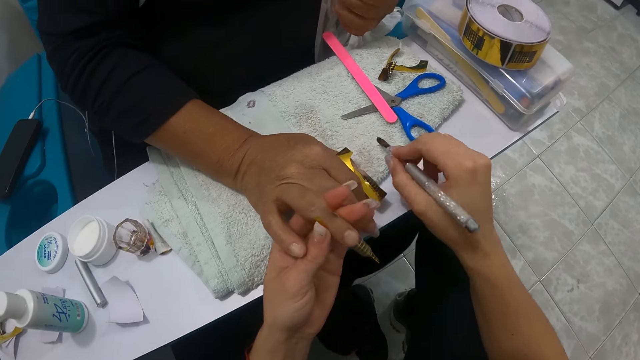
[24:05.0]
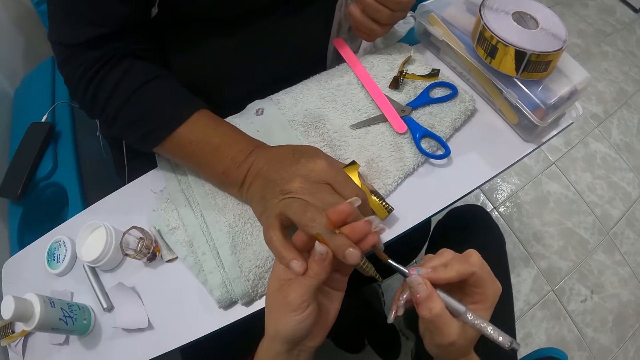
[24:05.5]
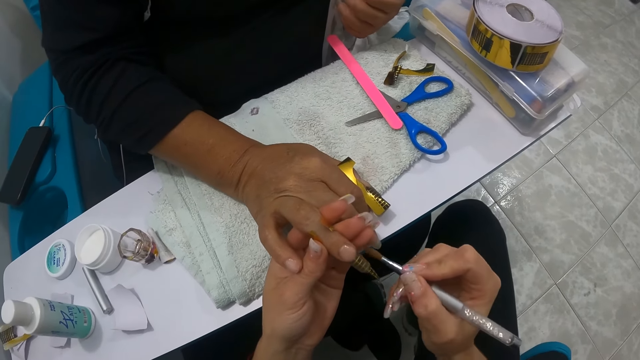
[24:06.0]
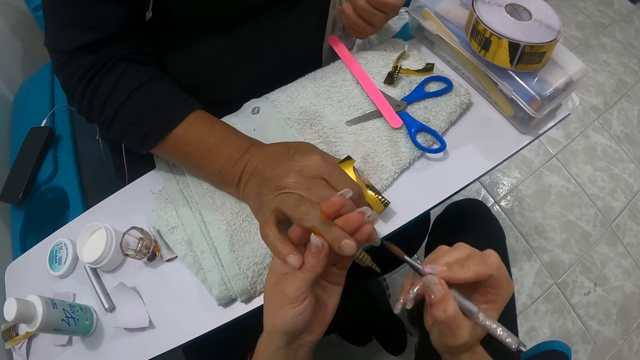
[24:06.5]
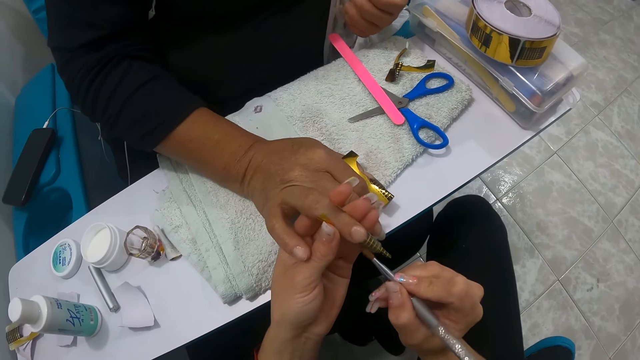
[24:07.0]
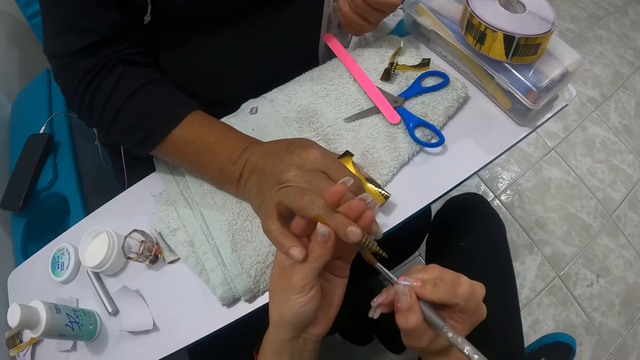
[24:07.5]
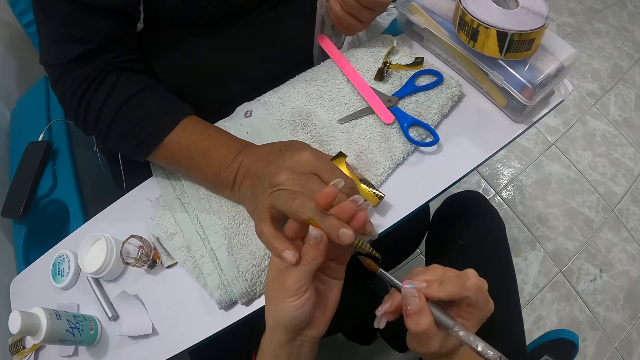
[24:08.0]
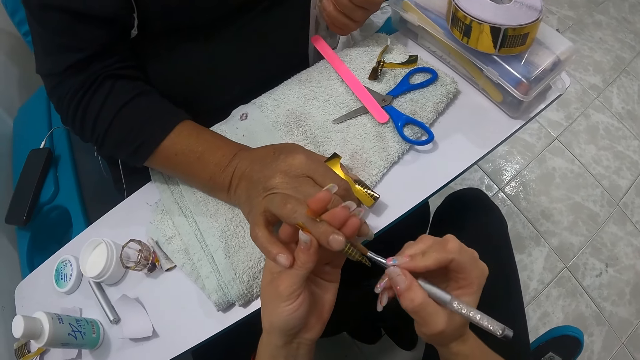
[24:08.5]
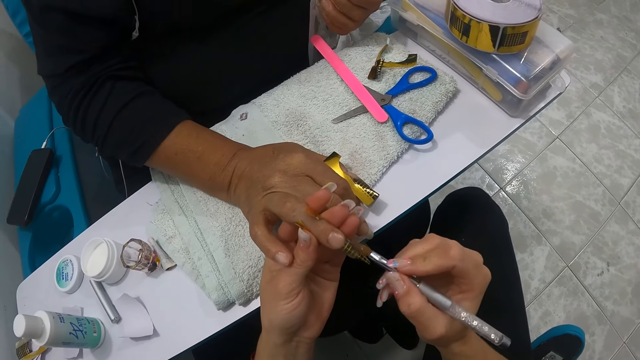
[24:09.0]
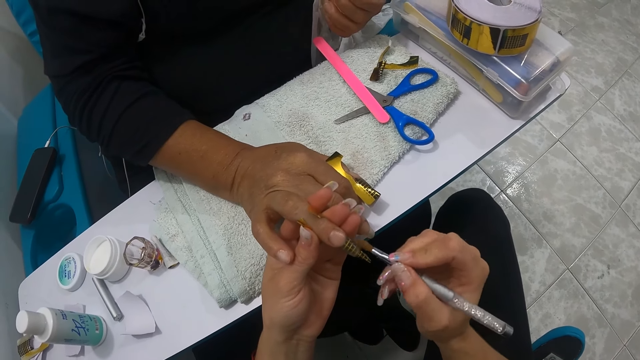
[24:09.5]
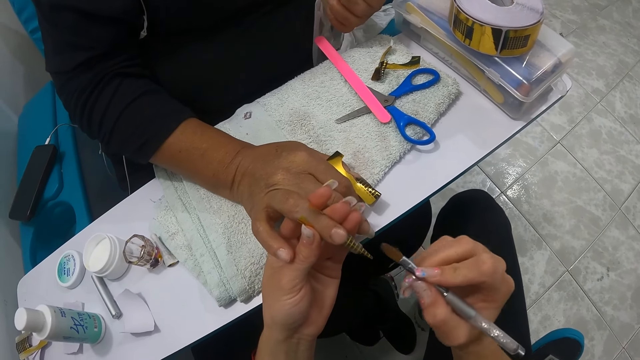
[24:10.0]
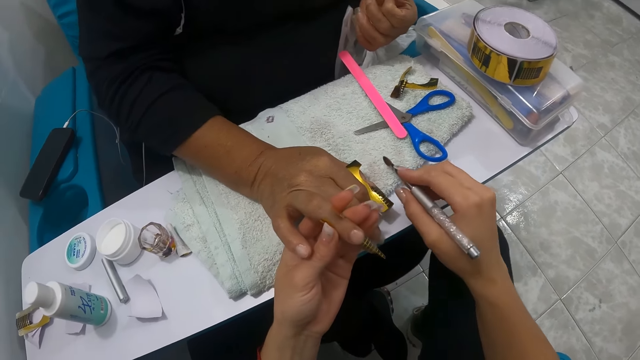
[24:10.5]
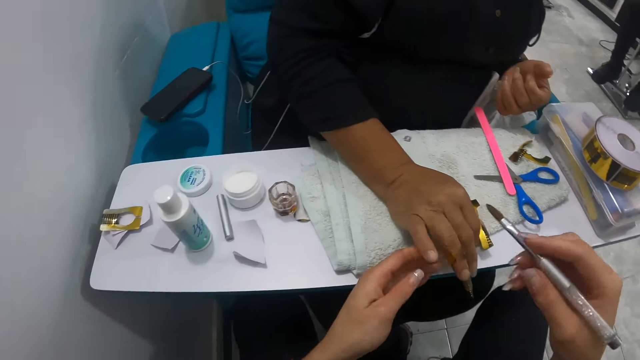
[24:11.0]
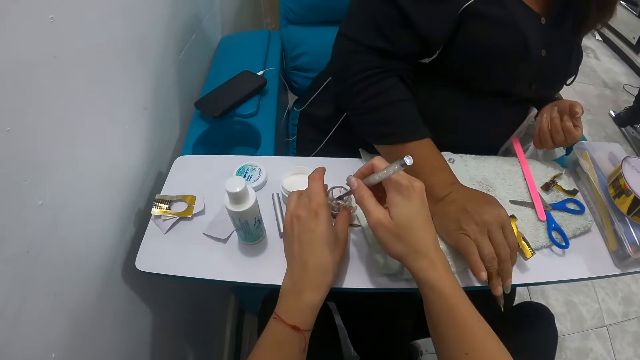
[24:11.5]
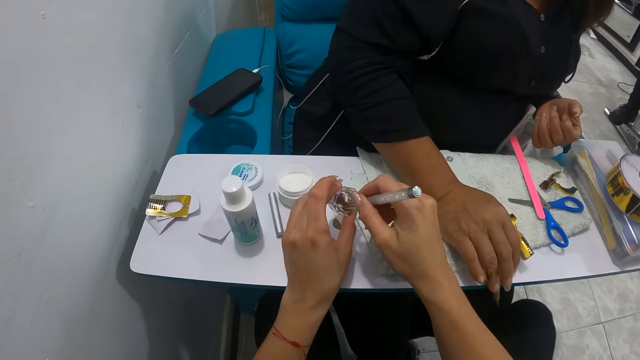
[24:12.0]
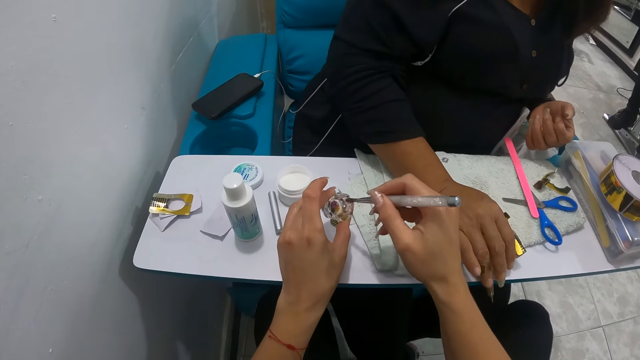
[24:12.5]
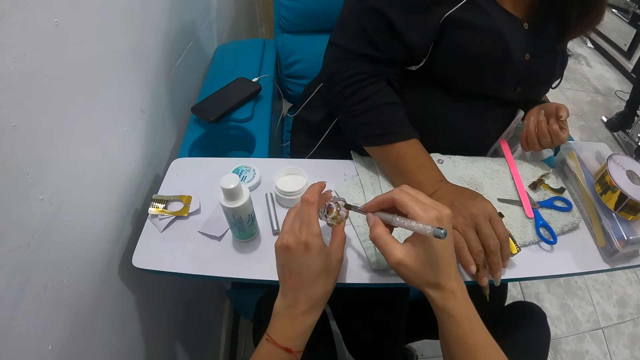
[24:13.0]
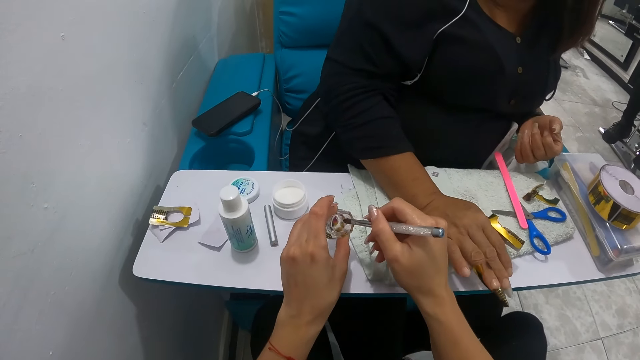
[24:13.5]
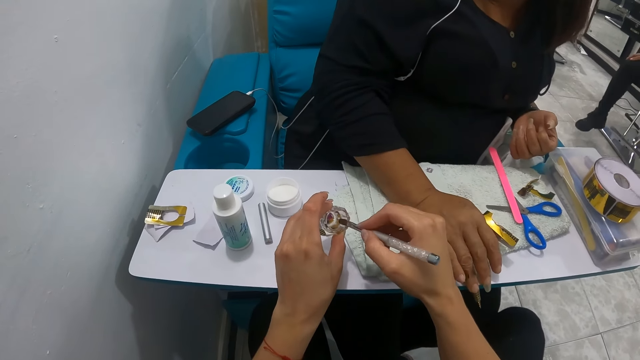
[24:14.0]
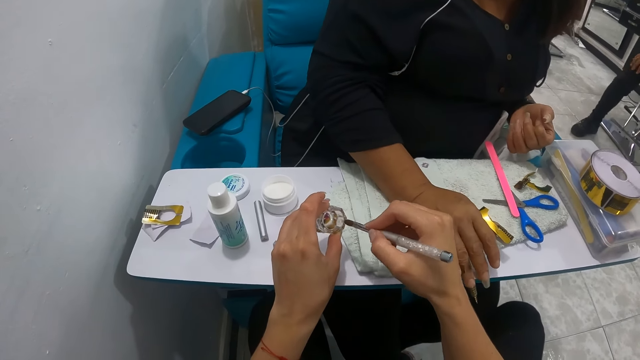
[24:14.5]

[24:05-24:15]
The camera wearer dabs the acrylic brush on the napkin on the pedicure chair table with her right hand. She applies the nail cream on the woman's right fingernail with the acrylic nail brush in her right hand. She dabs the acrylic brush on the napkin on the pedicure chair table with her right hand. She lifts the glass container of water on the pedicure table with her left hand. She deepens the acrylic brush in her right hand into the glass container of water on the pedicure chair table. She brushes the brush on the glitter tin.

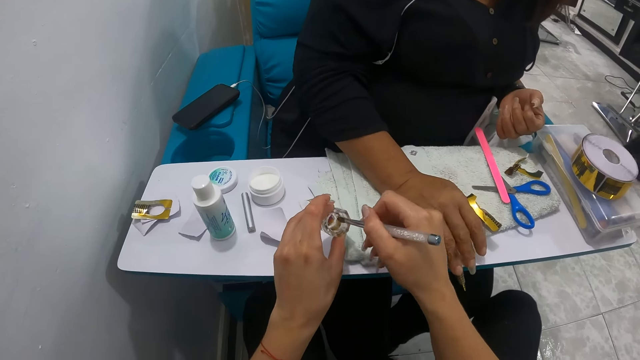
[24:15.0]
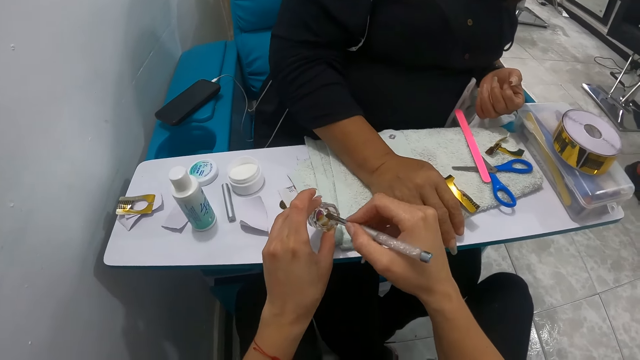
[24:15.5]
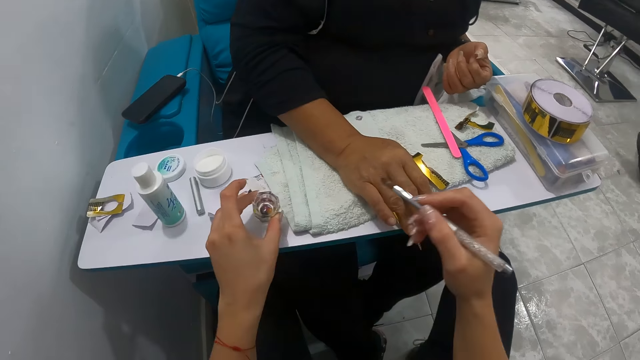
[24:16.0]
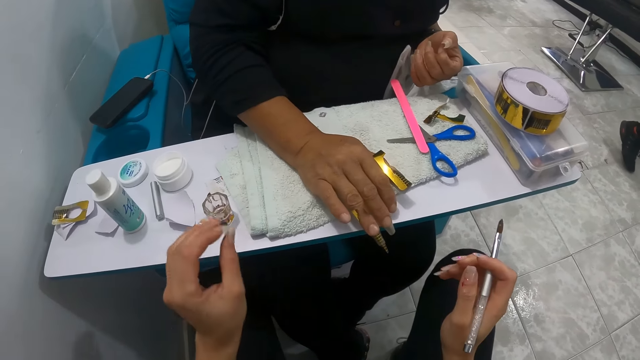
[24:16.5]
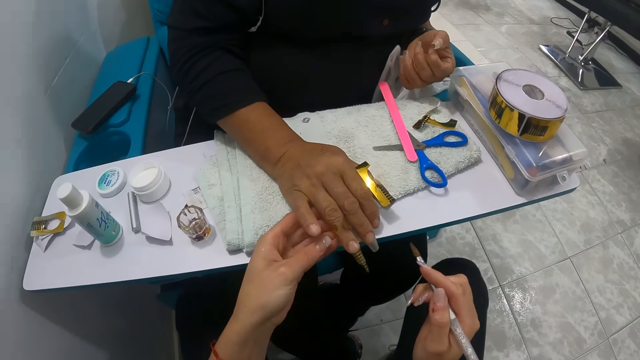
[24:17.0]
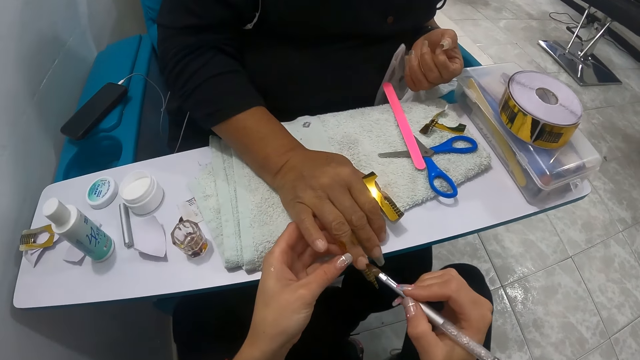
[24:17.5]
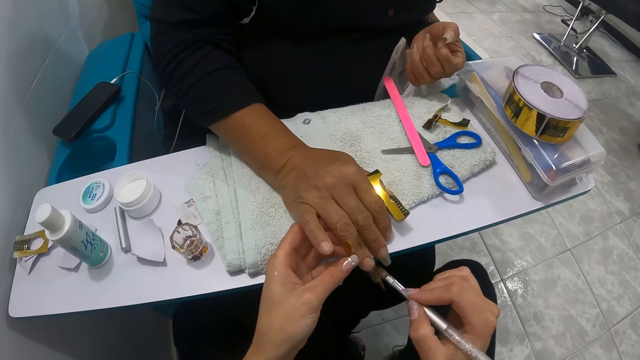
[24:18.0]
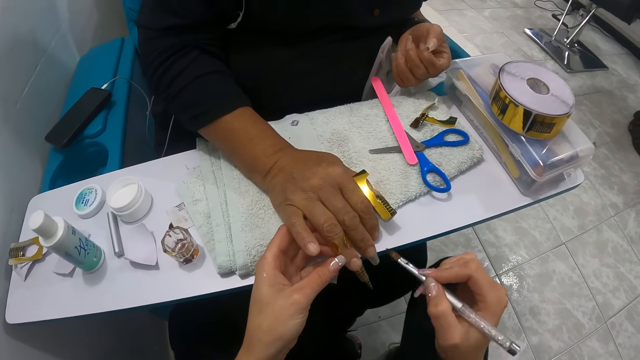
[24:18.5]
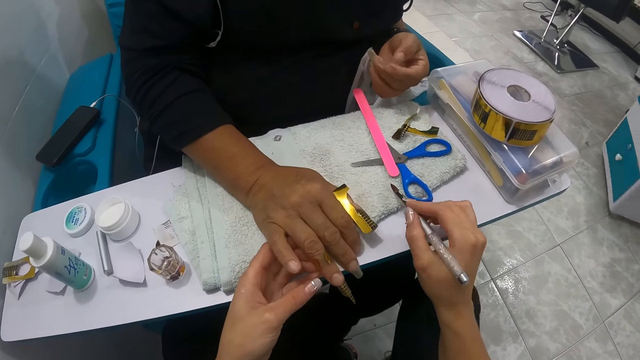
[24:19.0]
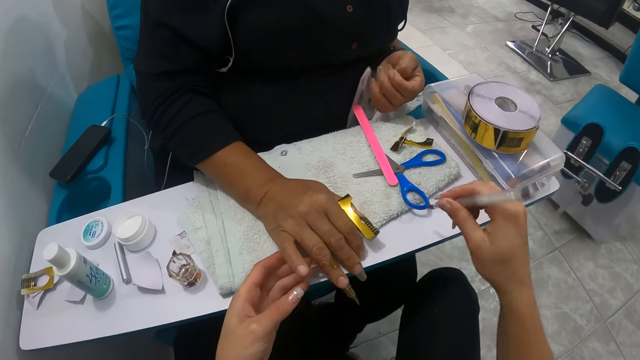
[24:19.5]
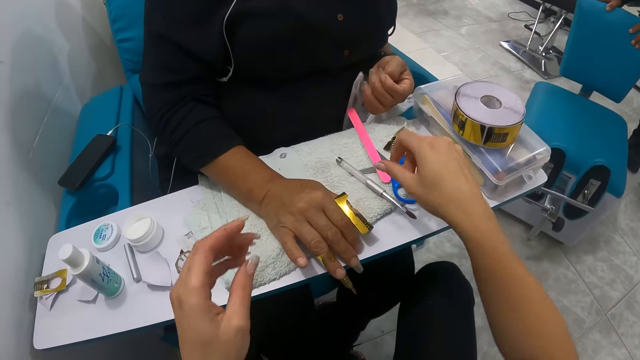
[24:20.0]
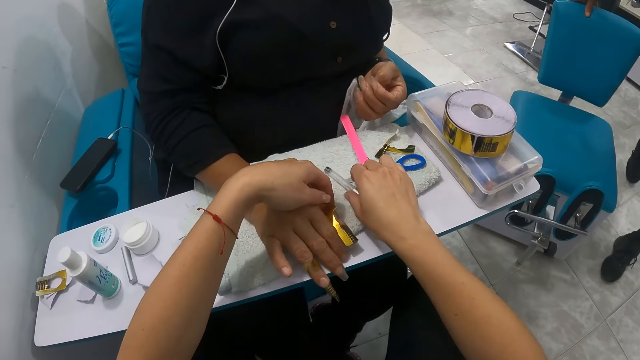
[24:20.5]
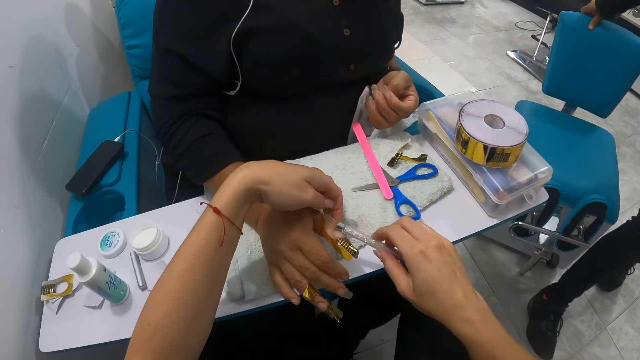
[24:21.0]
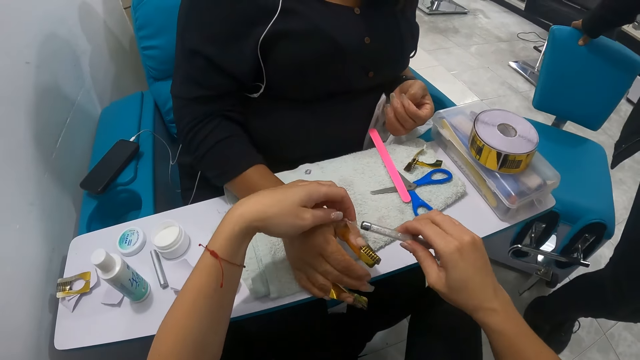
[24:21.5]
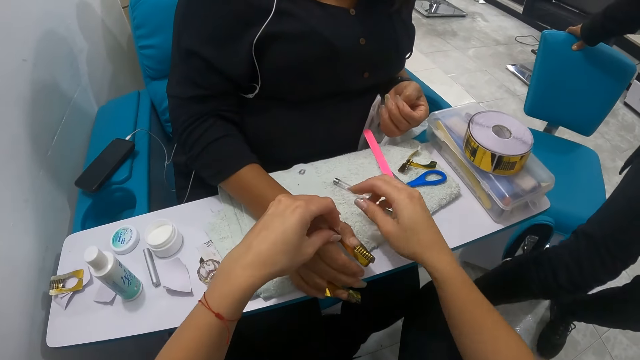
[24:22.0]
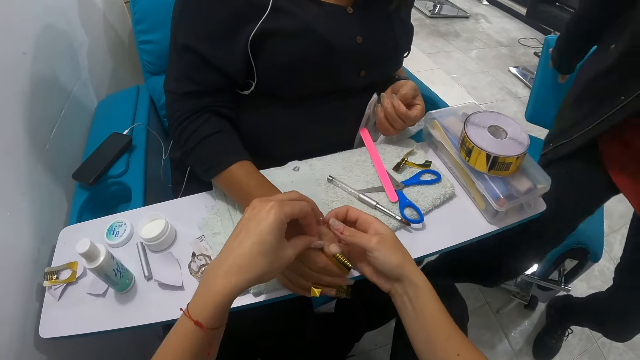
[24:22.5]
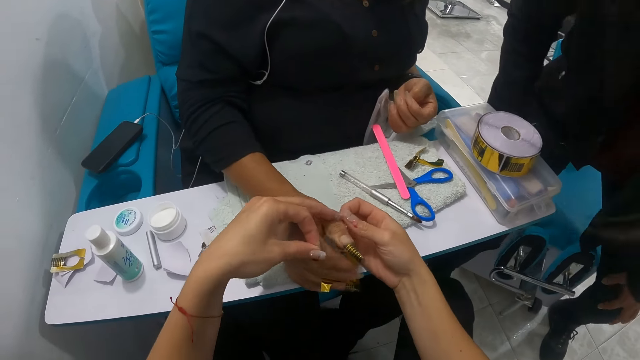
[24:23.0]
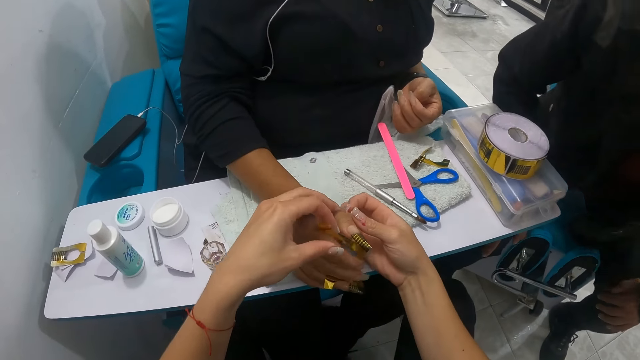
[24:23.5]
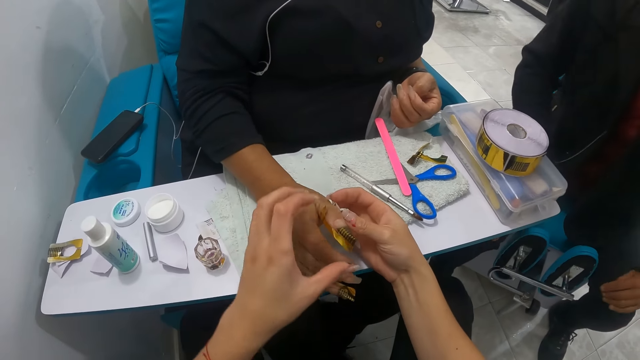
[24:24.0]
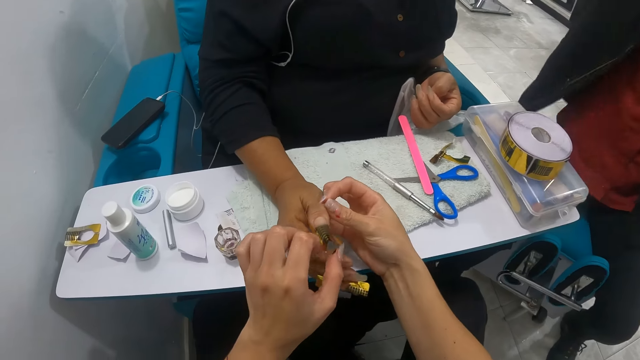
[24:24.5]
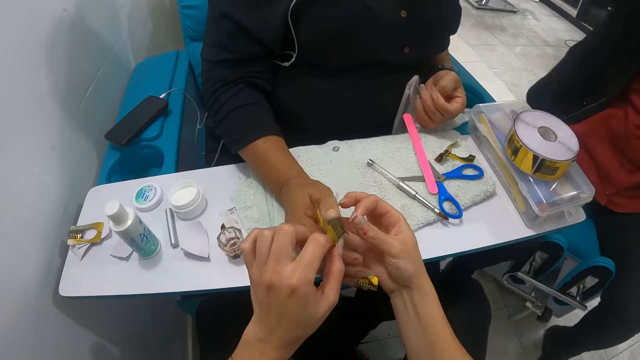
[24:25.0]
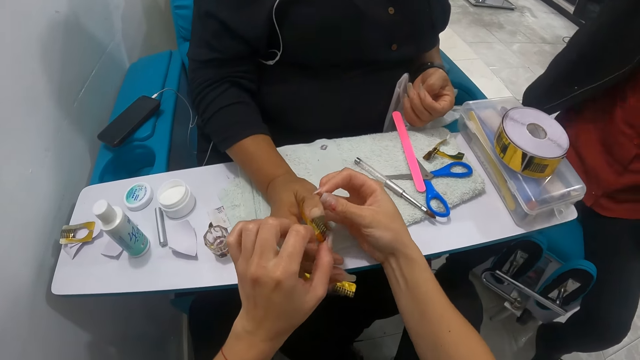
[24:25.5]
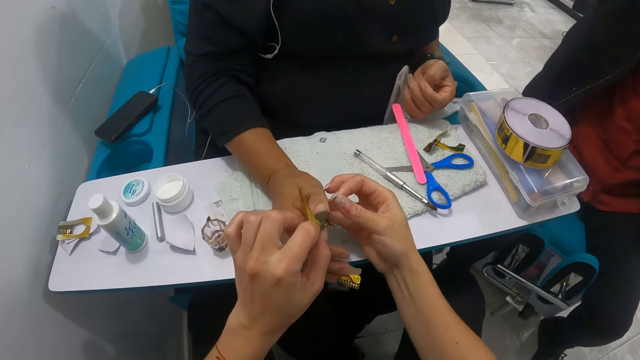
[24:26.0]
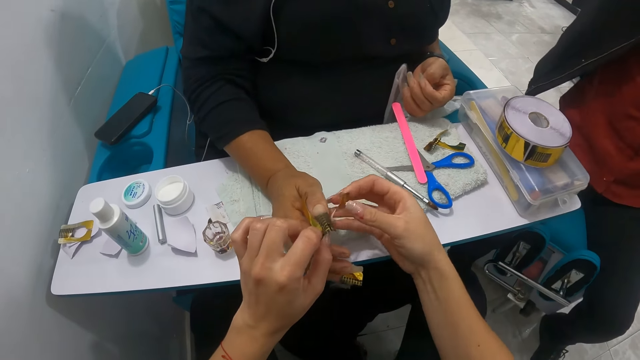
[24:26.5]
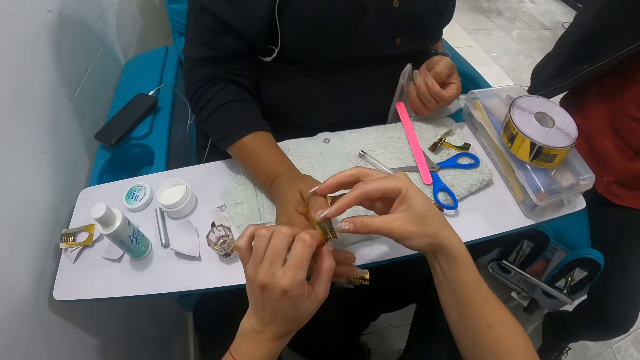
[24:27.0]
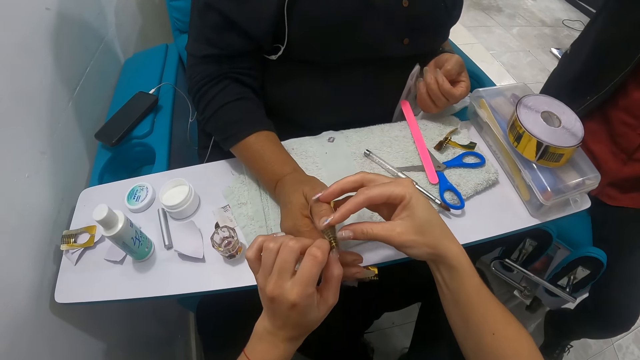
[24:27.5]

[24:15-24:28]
The camera wearer drops the glass container of water on the pedicure chair table with her left hand. She holds the woman's right hand on the napkin with her left hand. She applies the nail cream on the woman's right fingernail with the acrylic nail brush in her right hand. She dabs the acrylic brush on the napkin on the pedicure chair table with her right hand. She drops the acrylic brush in her right hand on the napkin on the pedicure chair table. She picks the acrylic brush on the napkin on the pedicure chair table with her right hand. She hits the woman's right fingernail with the acrylic brush in her right hand. She drops the acrylic brush in her right hand on the napkin on the pedicure chair table. She removes a nail stencil or tape from the woman's right fingernail with both hands.
